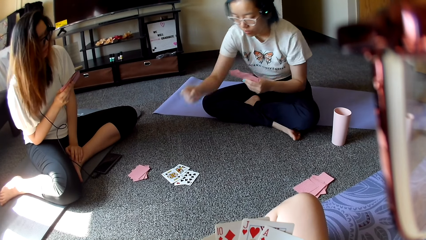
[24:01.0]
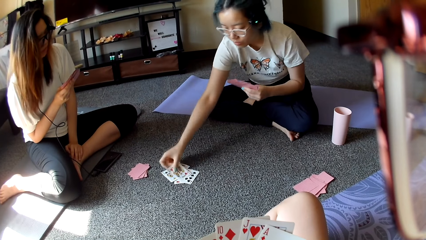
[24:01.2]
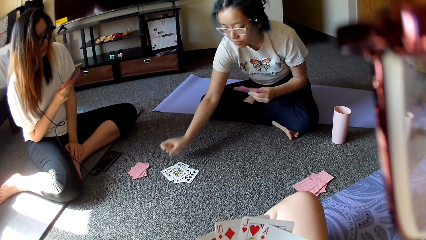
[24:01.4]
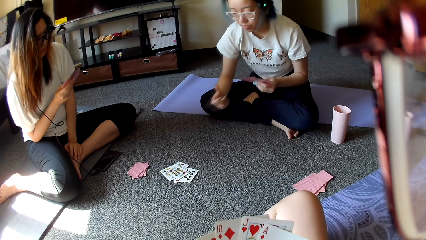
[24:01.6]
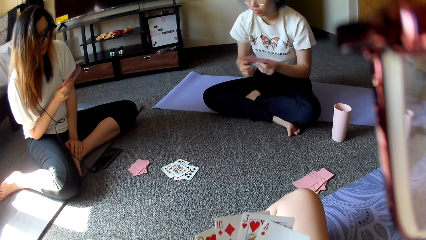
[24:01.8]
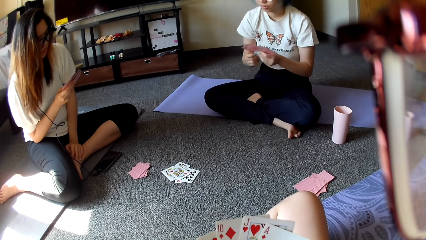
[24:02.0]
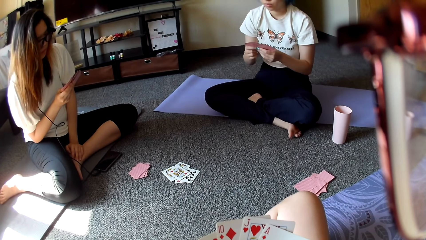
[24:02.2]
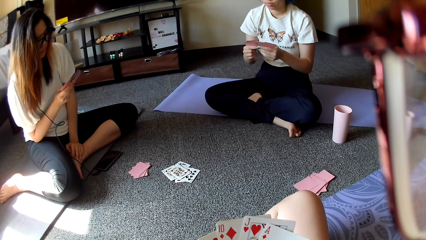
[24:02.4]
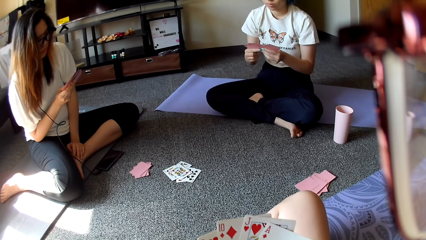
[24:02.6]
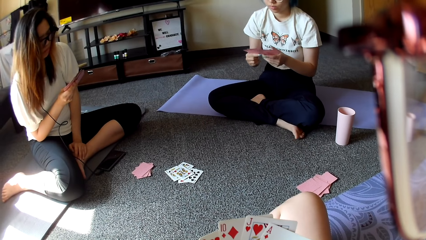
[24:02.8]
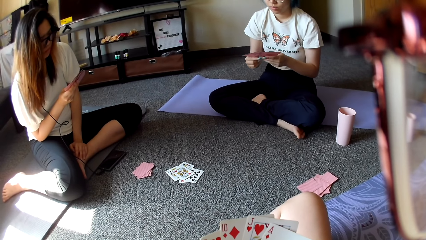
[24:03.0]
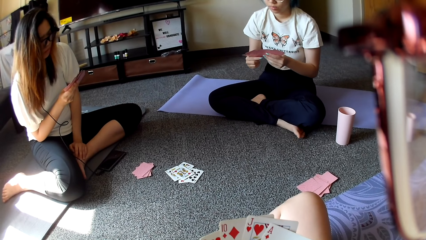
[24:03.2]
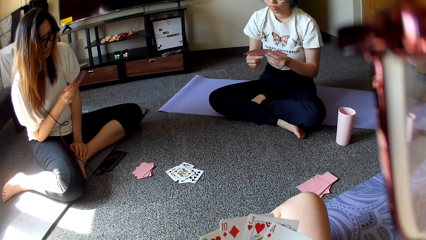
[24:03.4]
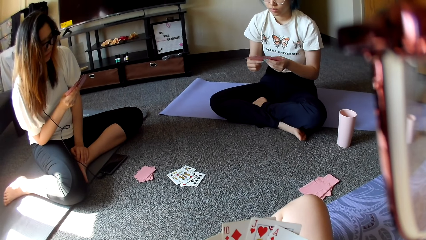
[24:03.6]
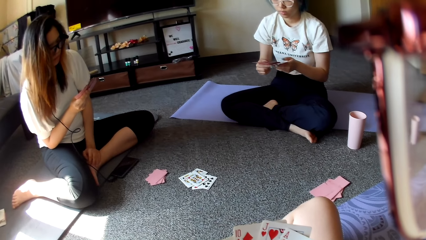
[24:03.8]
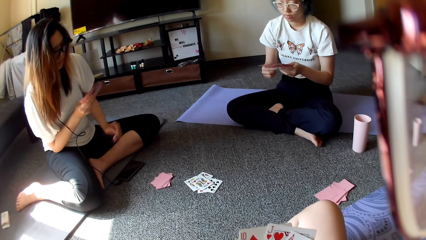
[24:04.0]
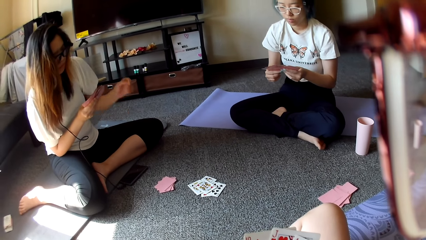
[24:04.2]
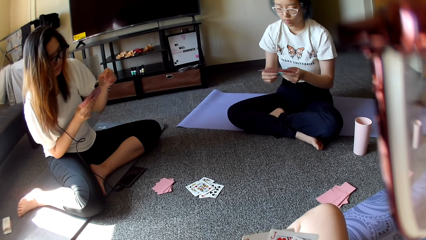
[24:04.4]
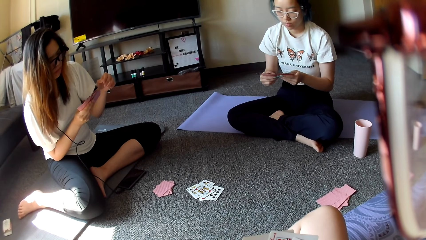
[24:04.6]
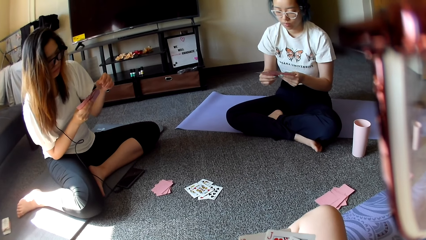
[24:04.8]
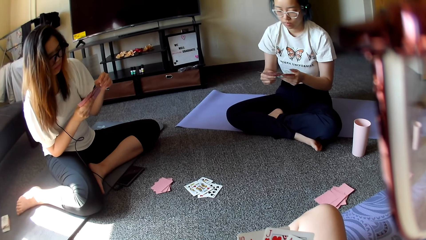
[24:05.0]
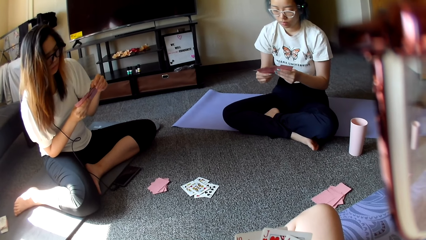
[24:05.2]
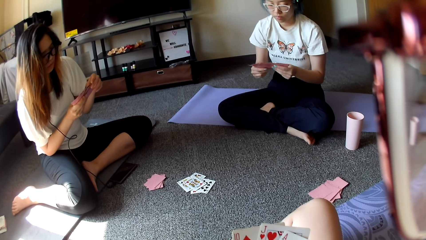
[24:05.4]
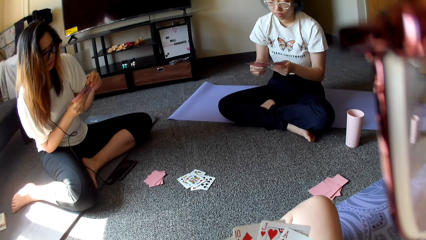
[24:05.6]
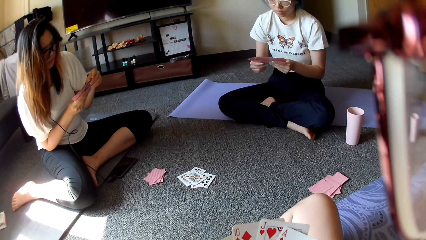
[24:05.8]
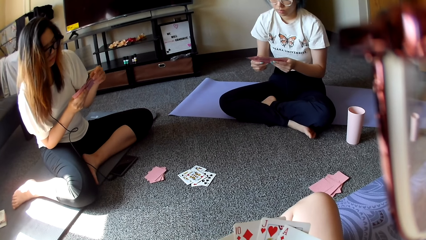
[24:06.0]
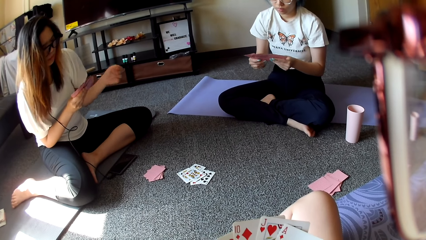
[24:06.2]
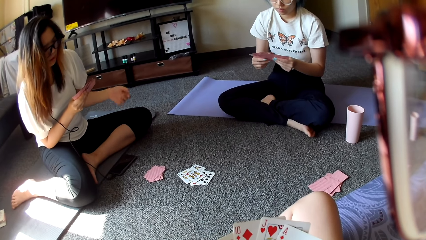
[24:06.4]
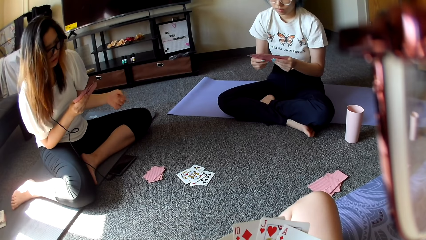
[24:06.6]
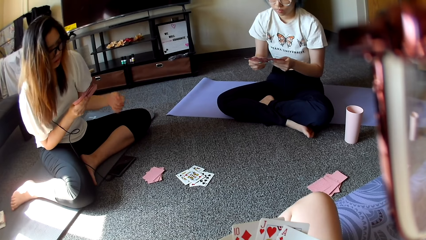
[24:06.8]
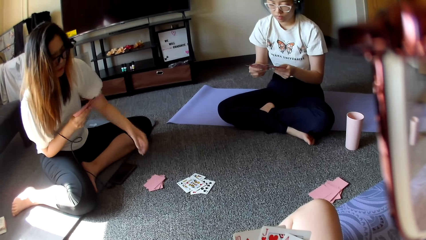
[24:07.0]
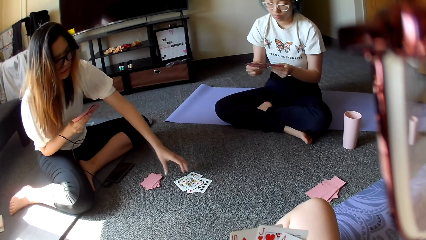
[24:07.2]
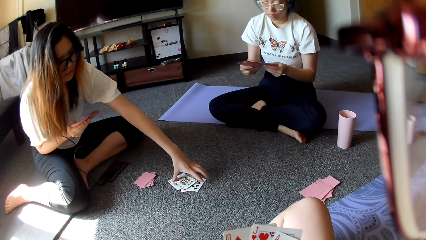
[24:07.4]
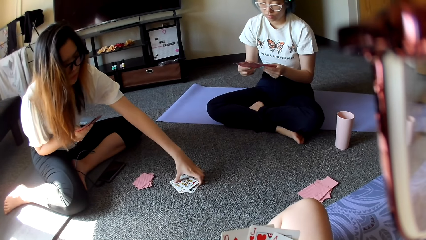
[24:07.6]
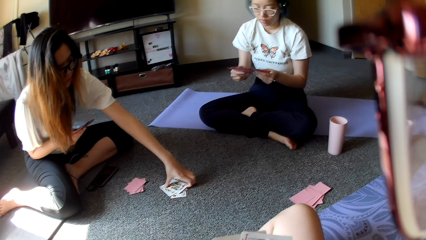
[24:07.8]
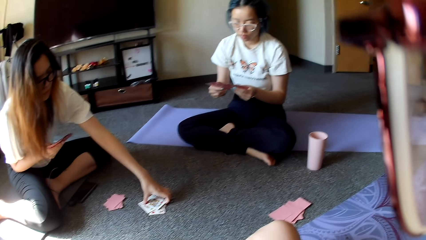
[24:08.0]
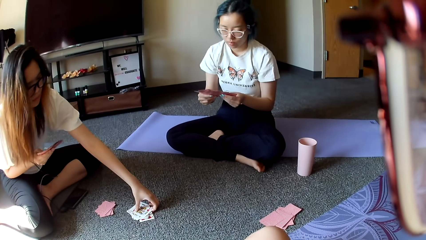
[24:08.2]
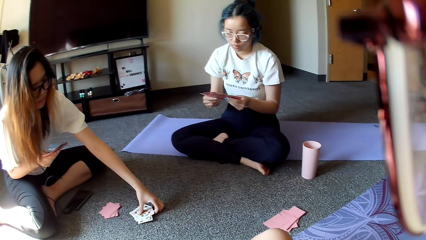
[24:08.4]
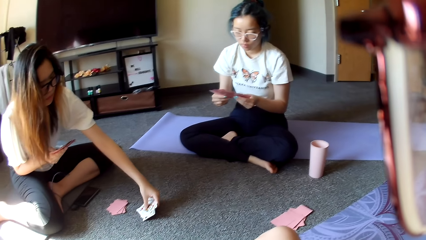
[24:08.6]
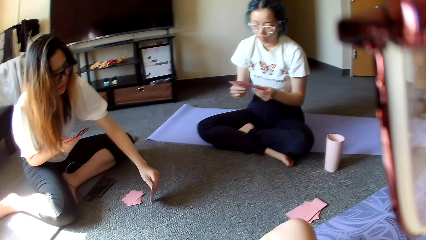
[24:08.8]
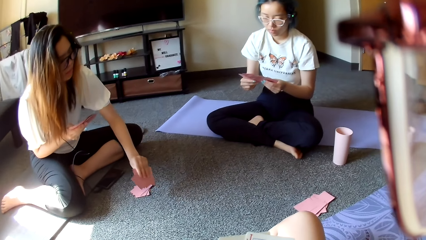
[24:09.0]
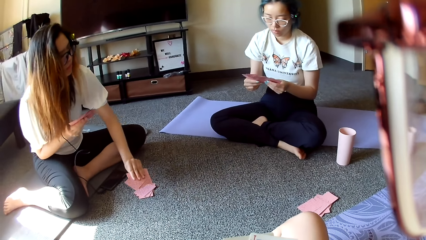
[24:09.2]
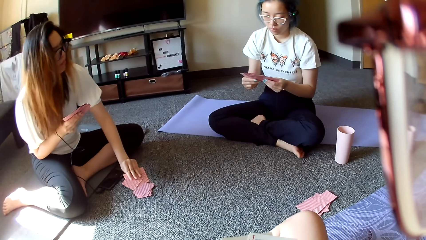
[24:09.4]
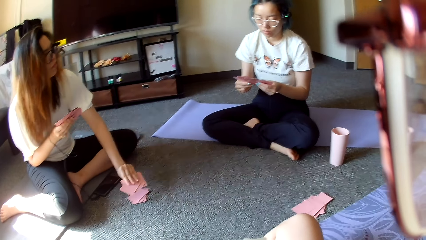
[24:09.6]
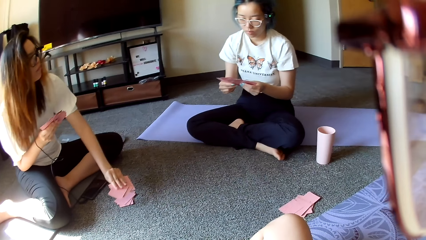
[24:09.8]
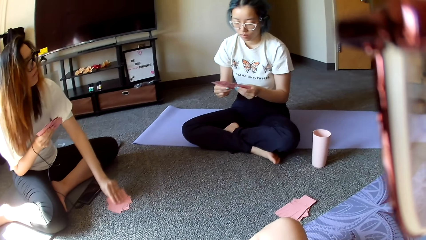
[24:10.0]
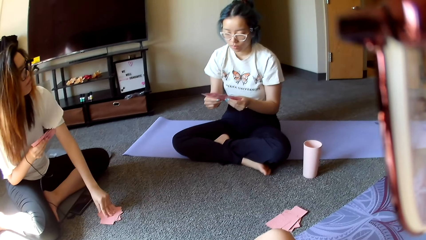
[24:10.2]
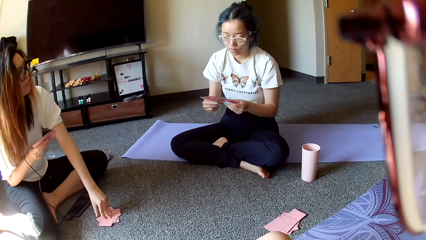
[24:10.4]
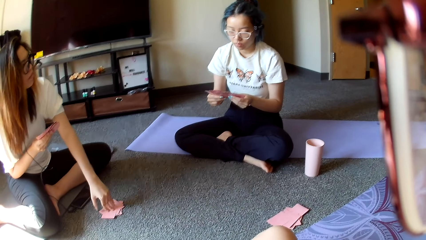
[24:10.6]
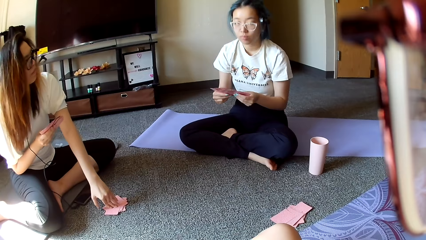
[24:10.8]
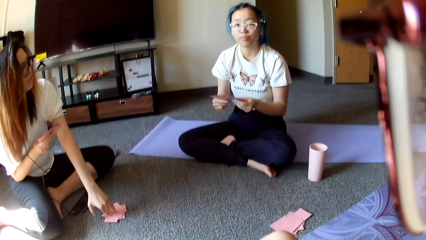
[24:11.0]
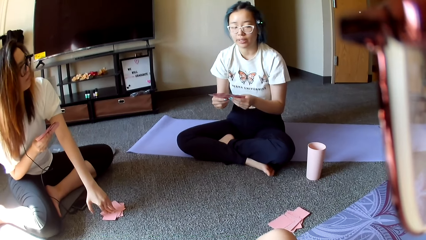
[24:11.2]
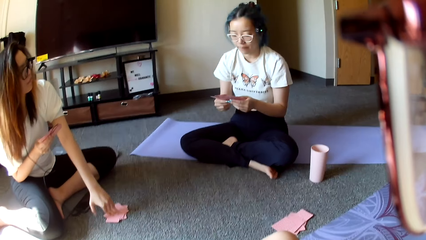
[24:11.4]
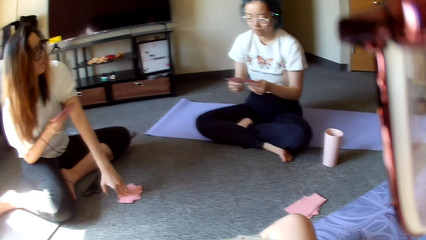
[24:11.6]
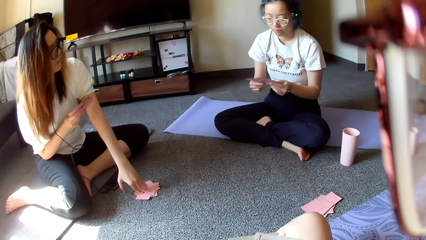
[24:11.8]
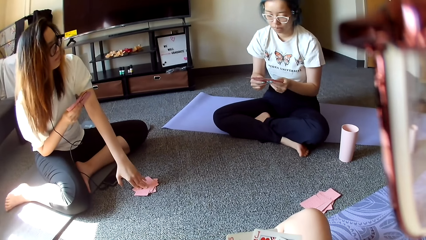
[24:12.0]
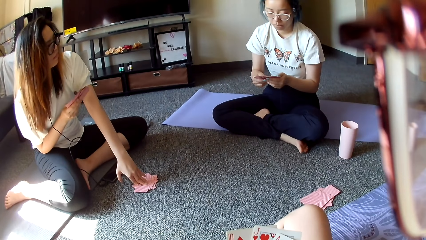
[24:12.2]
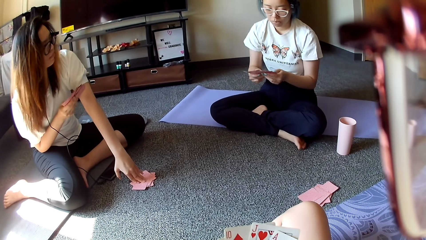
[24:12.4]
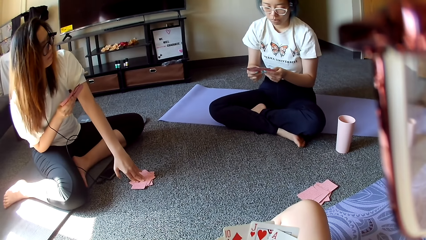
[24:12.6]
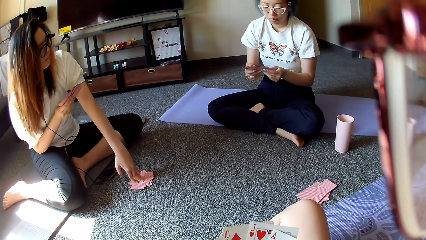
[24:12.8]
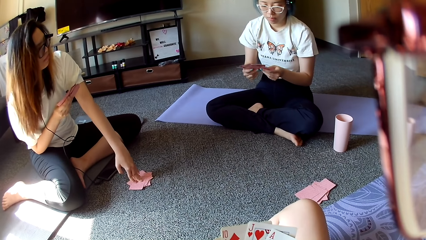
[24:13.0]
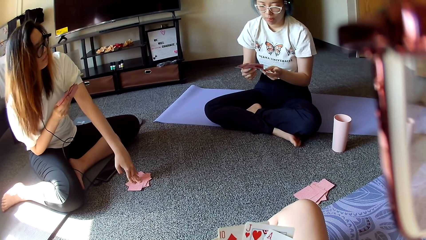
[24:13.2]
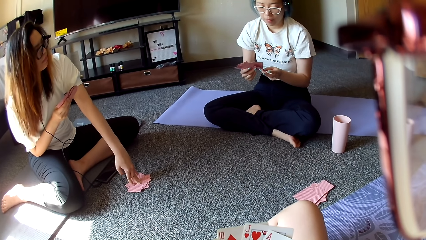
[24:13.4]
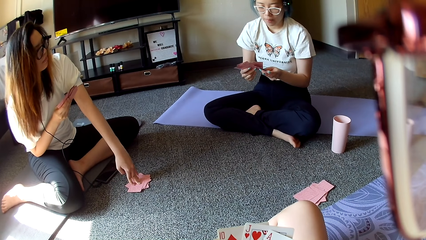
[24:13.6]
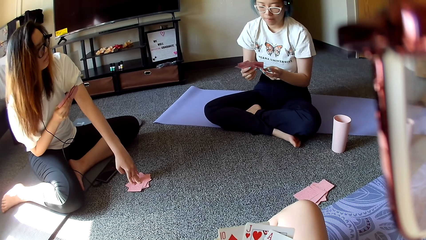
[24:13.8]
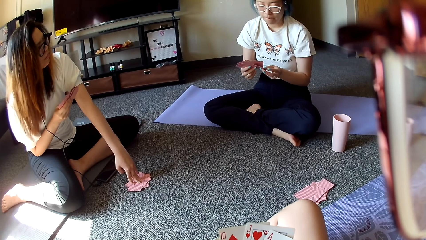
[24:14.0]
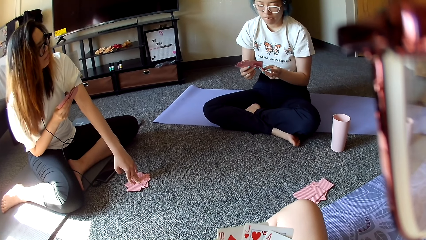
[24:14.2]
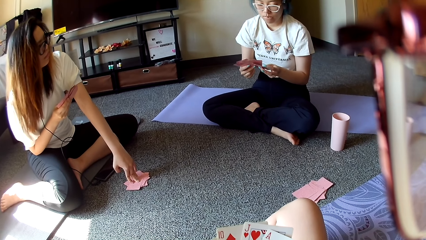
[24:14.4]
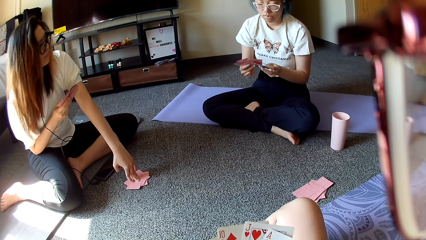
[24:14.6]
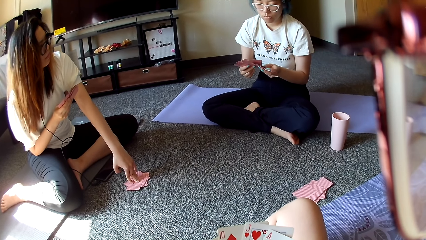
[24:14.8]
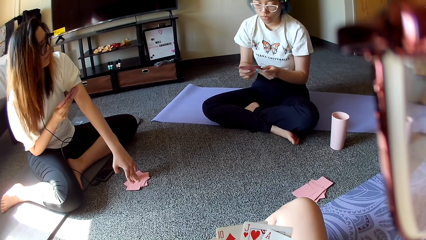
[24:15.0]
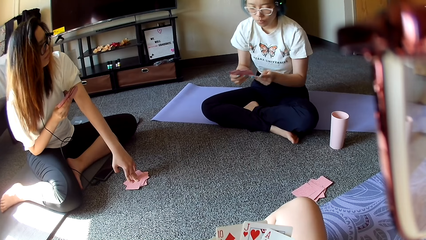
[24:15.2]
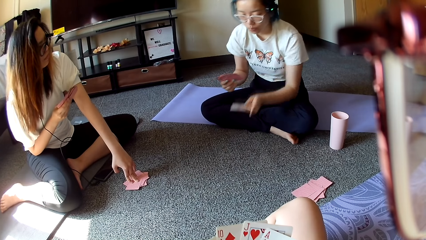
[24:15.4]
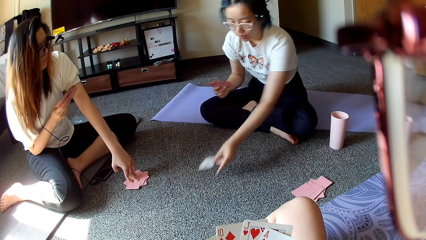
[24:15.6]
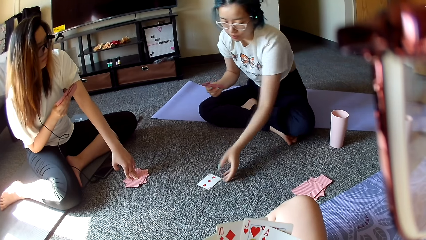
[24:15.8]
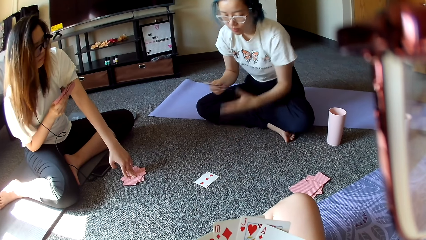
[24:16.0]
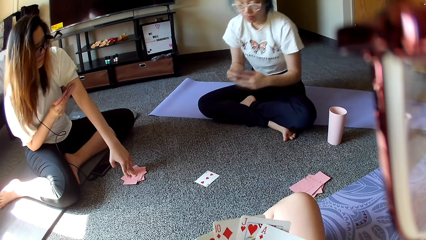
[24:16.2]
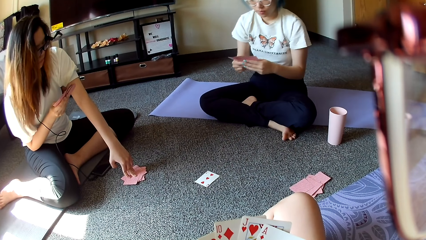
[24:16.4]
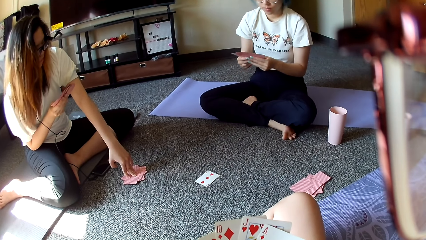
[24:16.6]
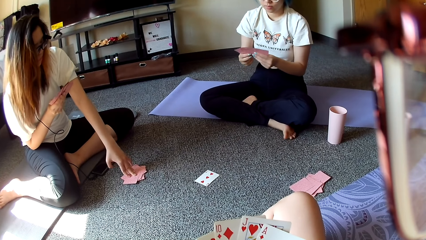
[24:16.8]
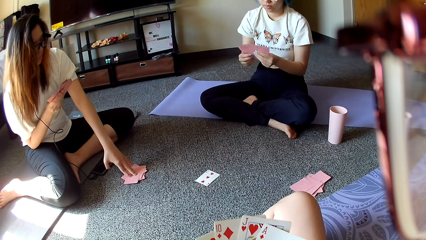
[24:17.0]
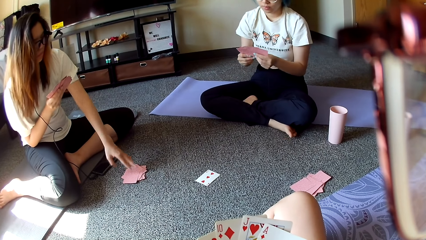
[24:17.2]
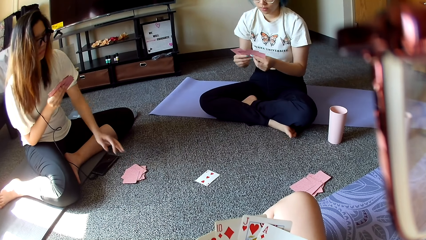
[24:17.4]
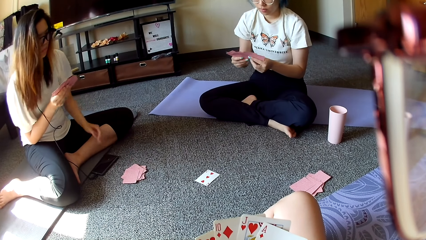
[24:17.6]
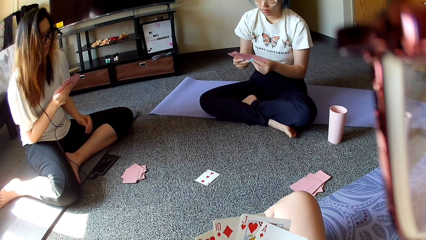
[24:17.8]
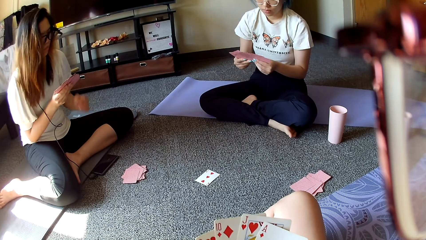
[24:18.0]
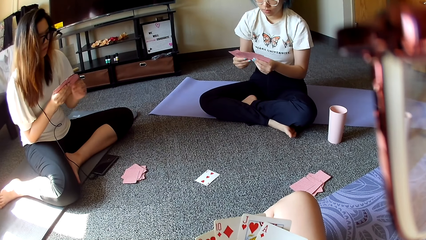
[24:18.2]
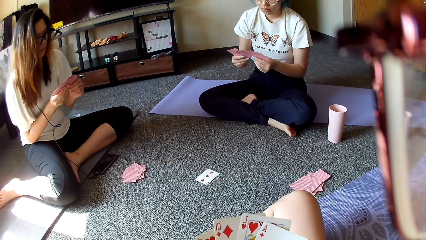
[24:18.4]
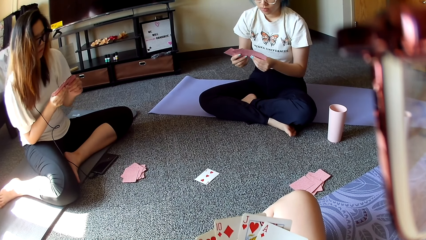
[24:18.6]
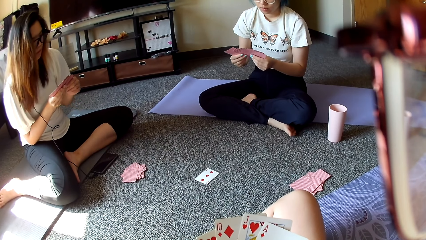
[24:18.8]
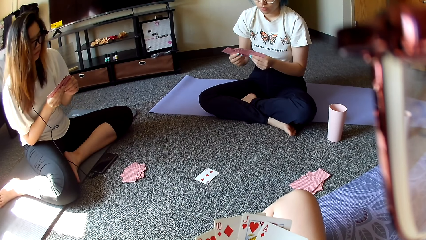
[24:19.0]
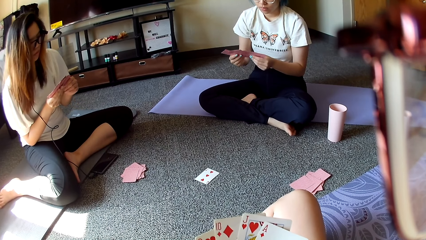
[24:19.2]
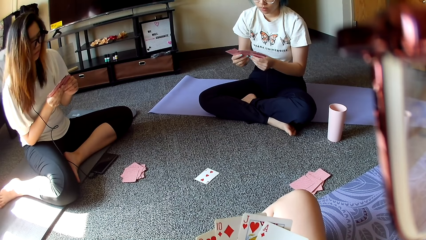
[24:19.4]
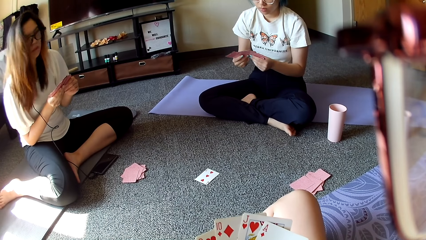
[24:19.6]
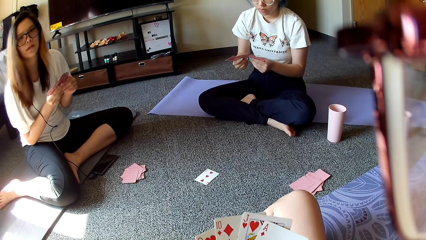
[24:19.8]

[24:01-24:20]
A person puts the card down. Another person picks cards and puts down the cards. The first person puts the card down.
